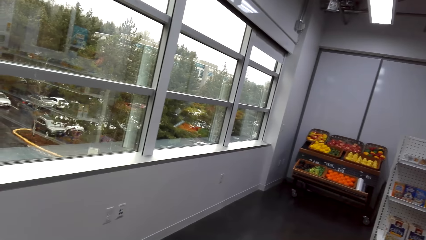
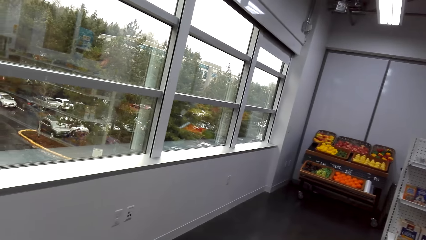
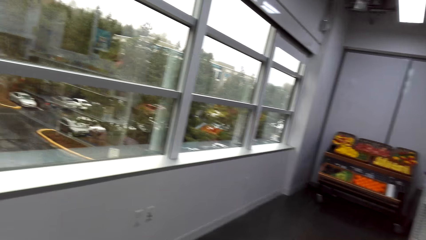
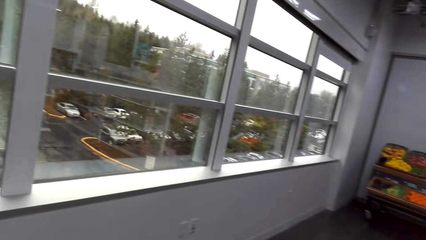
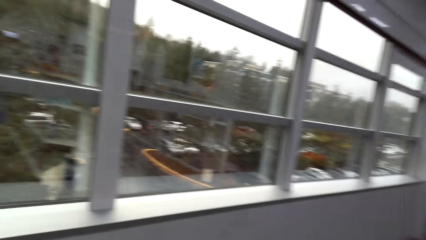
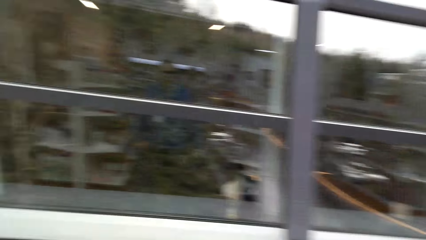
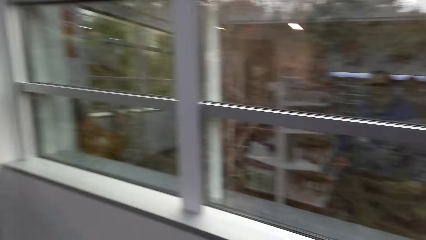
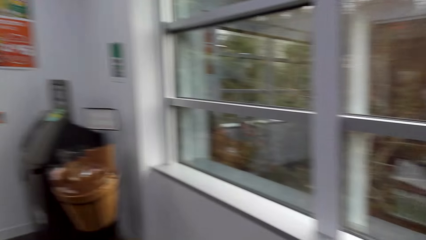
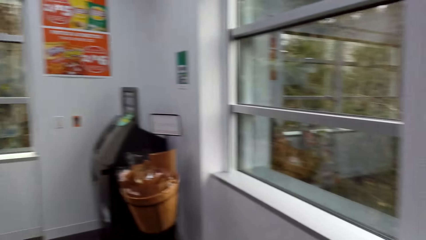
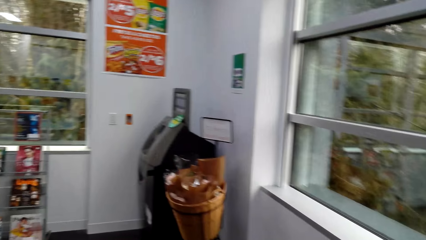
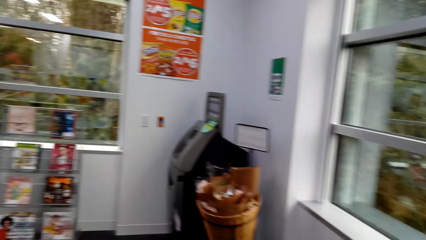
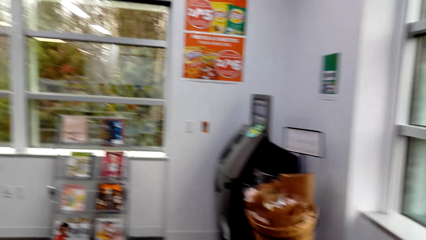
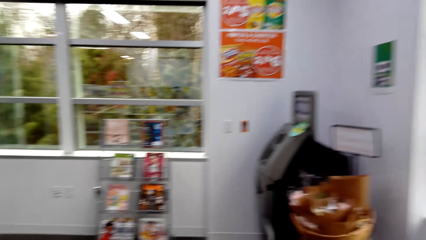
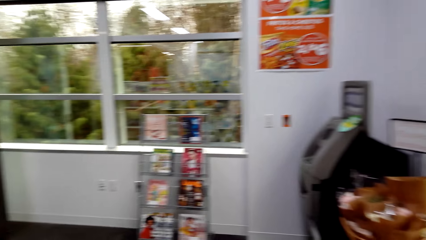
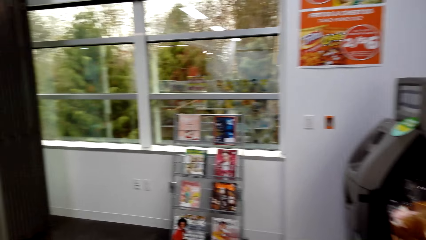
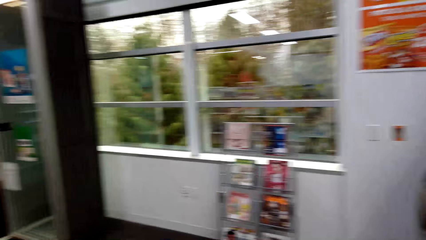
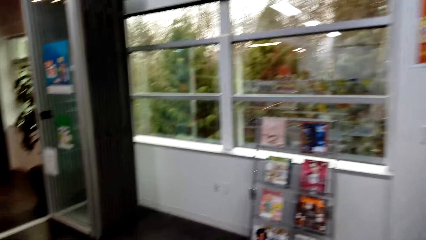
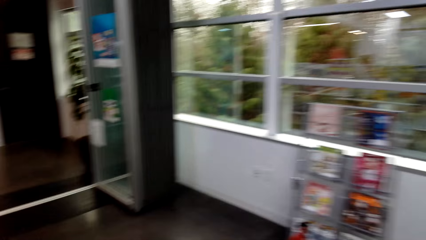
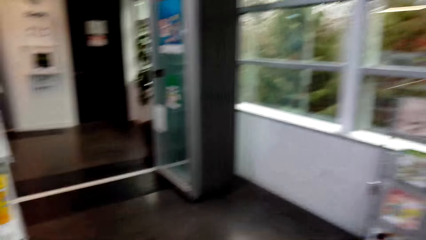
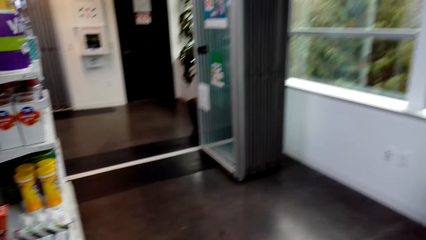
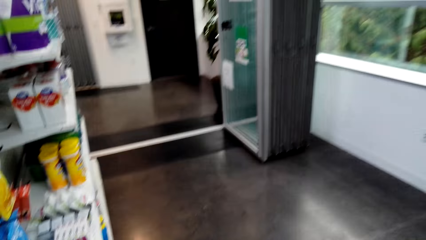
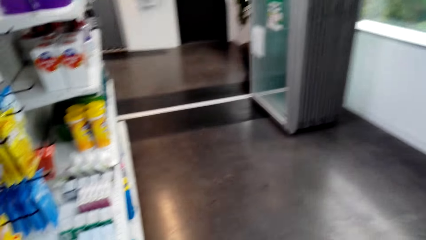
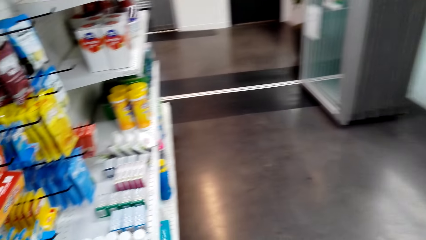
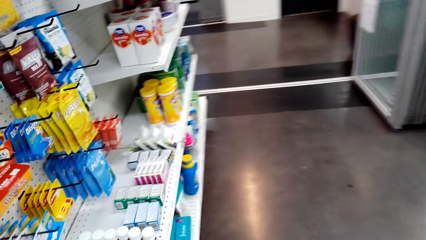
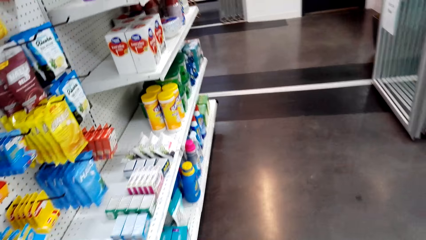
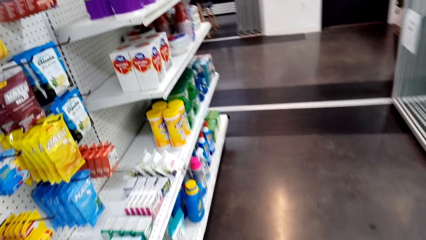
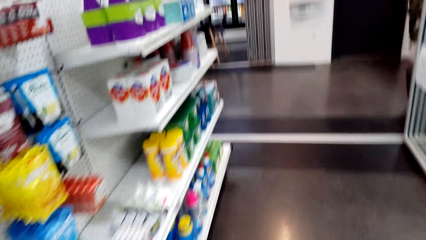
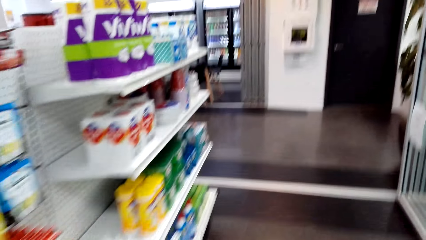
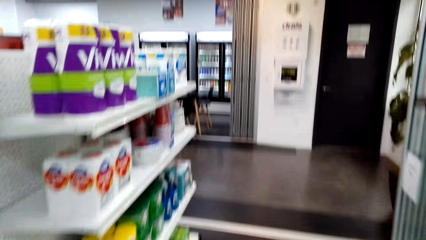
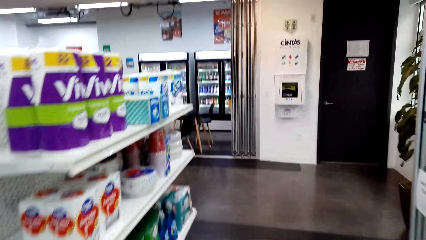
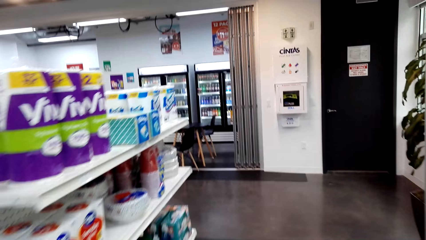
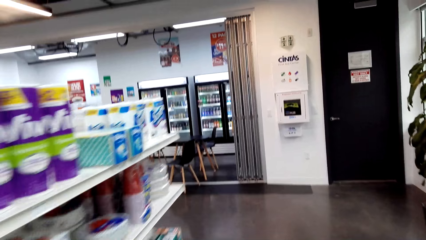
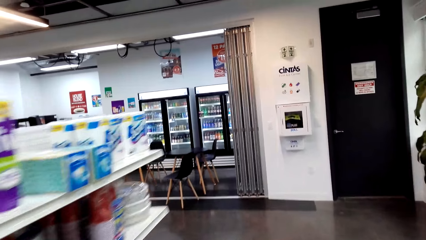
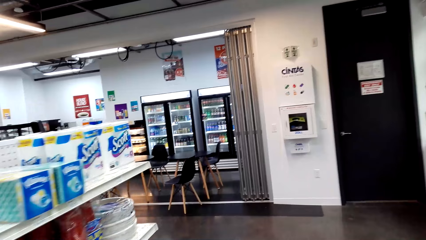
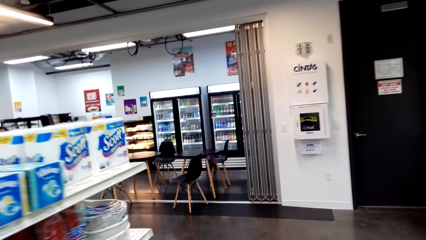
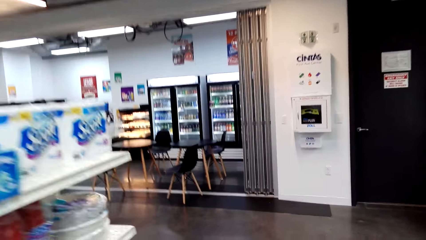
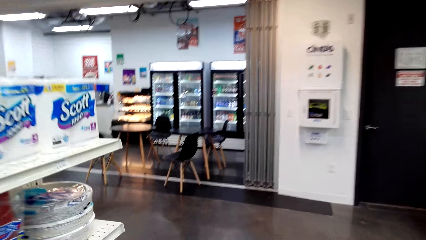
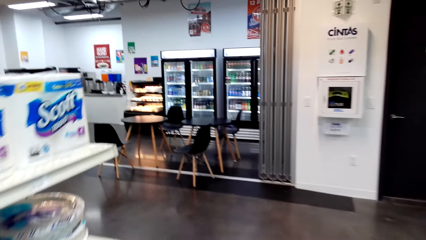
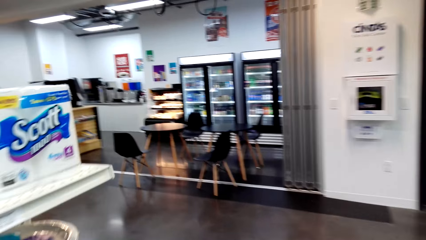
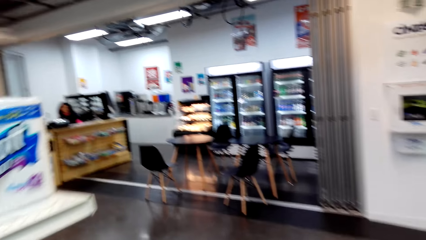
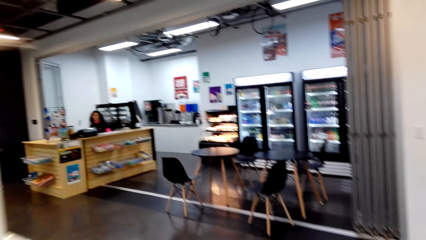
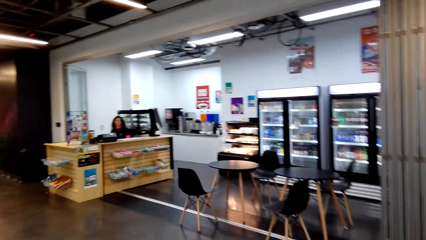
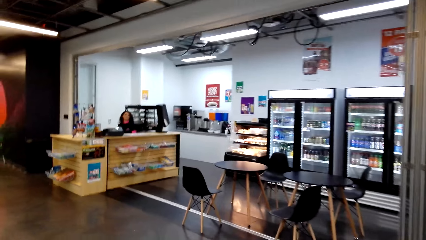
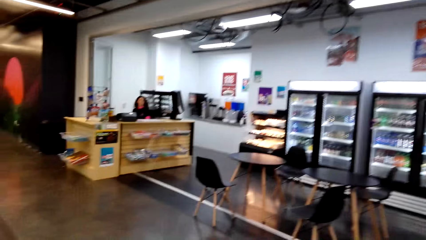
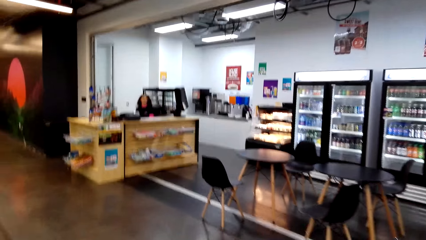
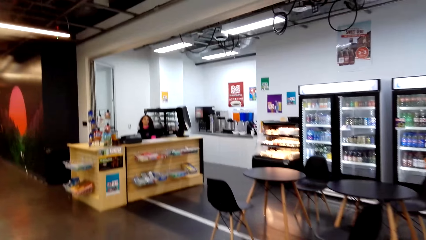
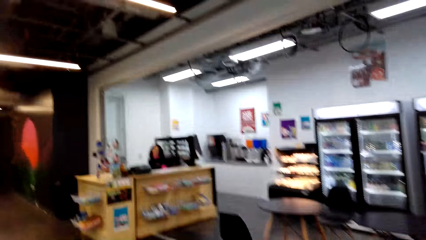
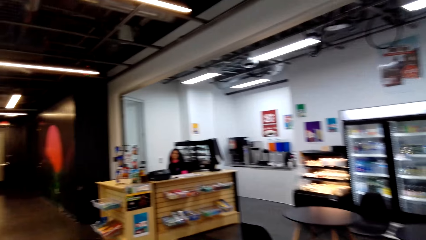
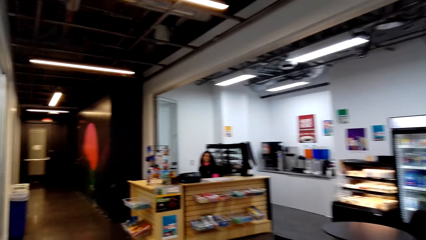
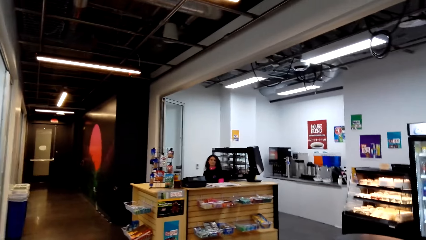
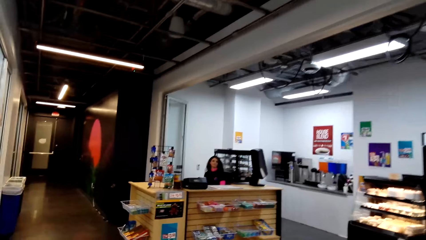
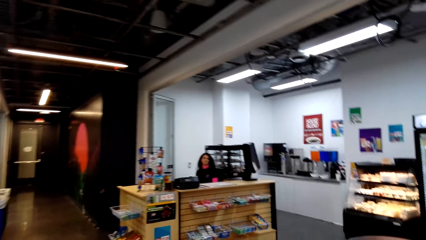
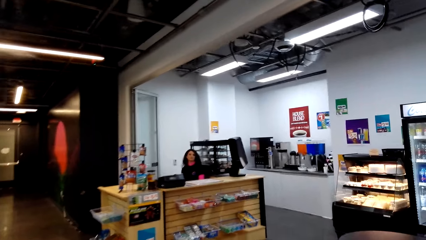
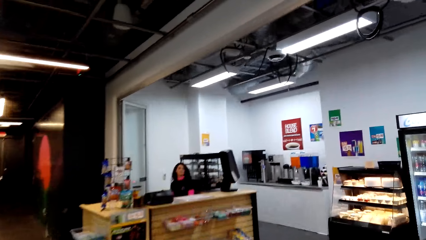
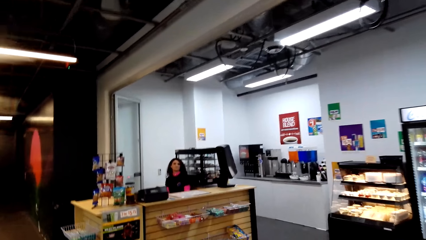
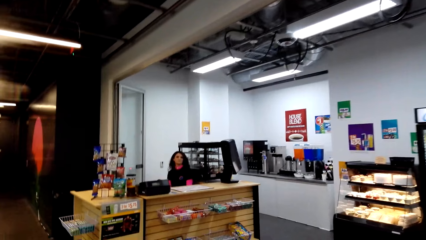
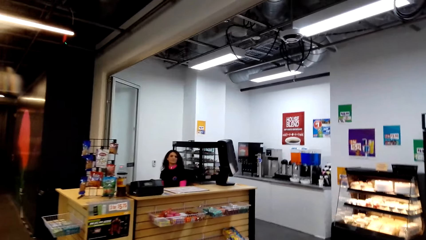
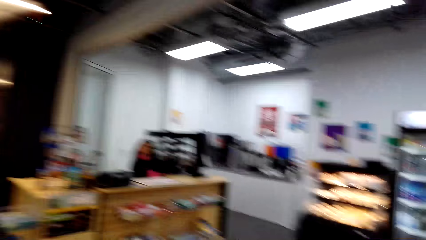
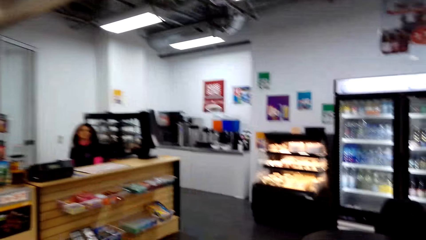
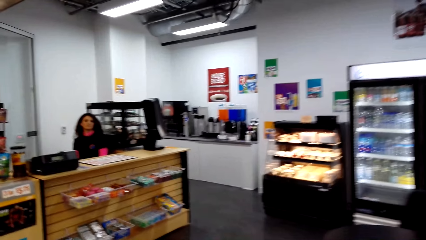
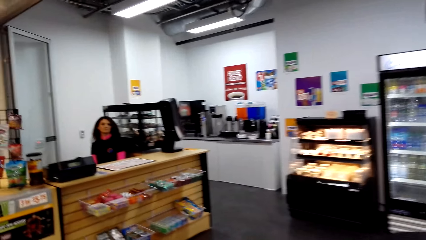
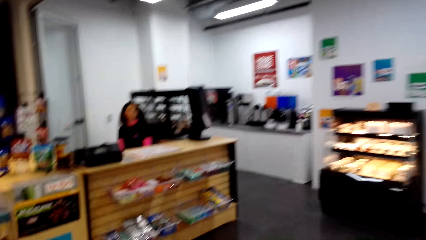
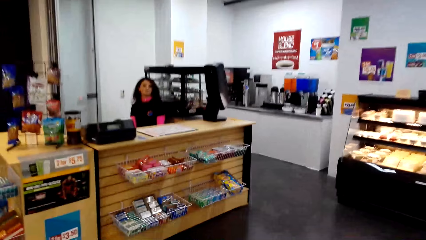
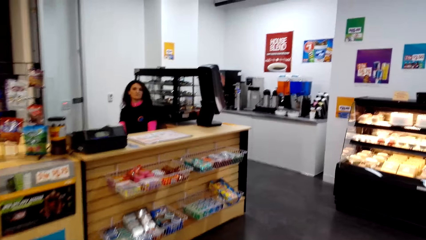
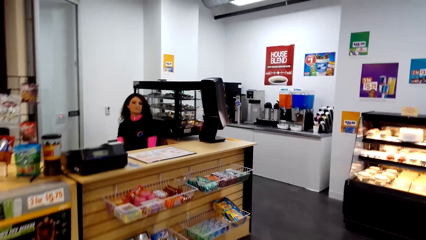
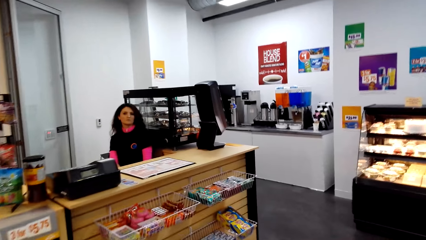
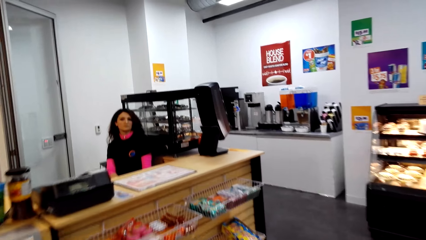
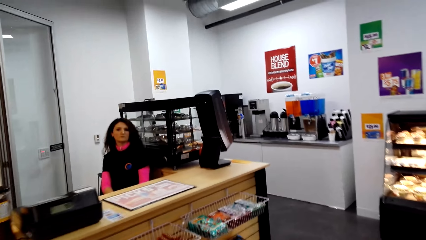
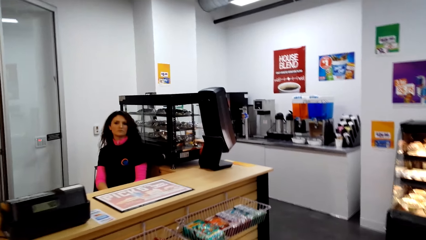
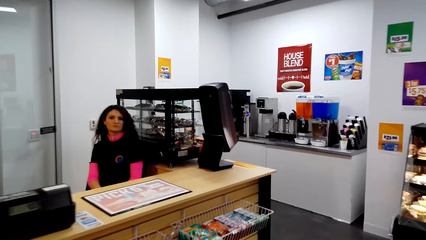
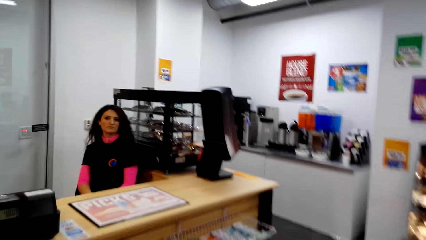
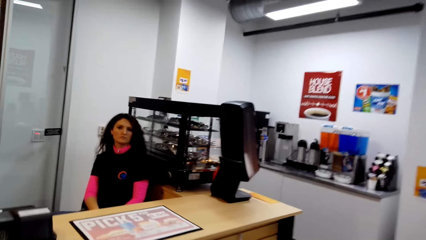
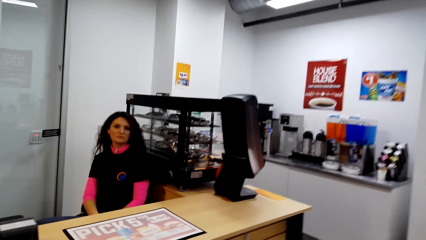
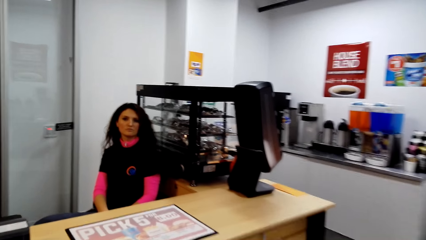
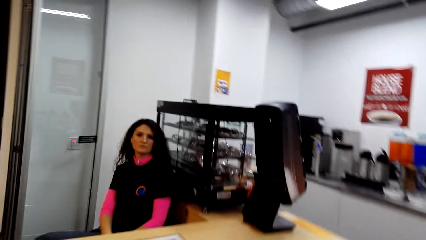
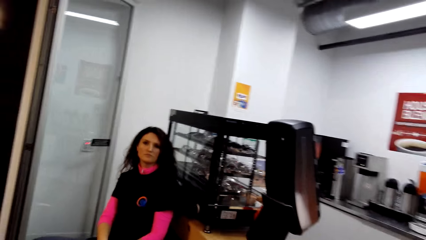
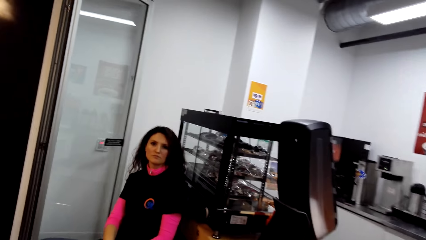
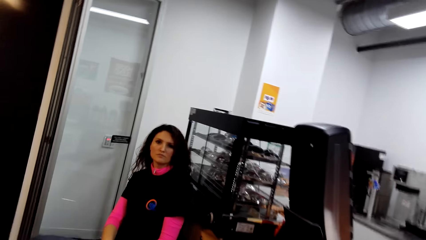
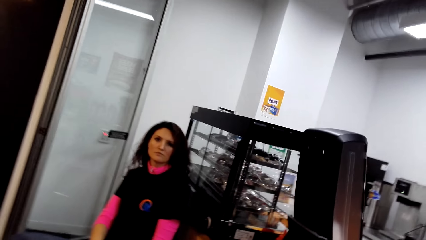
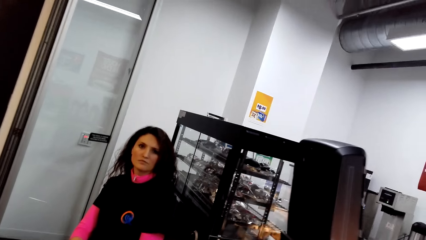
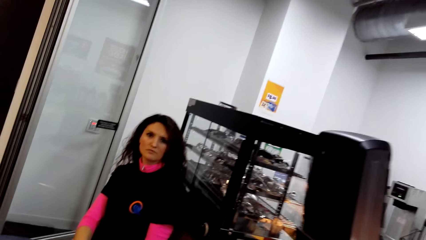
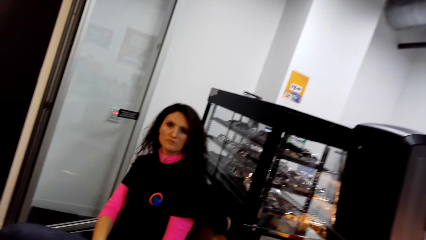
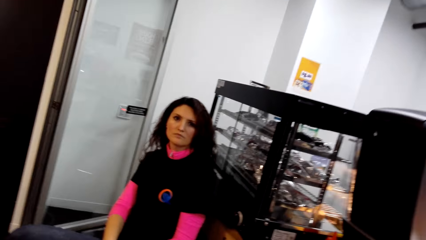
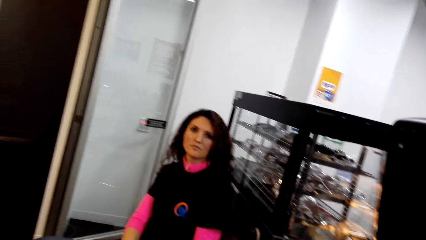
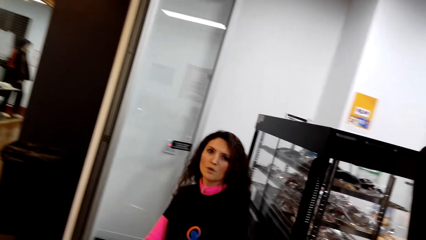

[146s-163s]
The camera wearer looks at both sides of the supermarket. They walk towards a lady. They talk with the lady.
